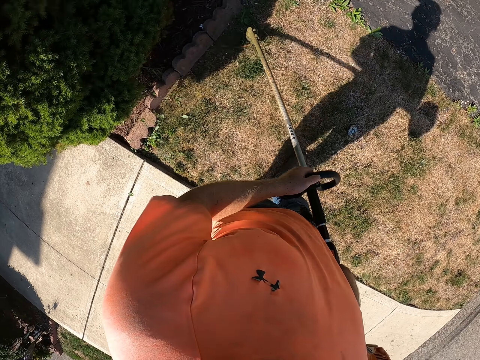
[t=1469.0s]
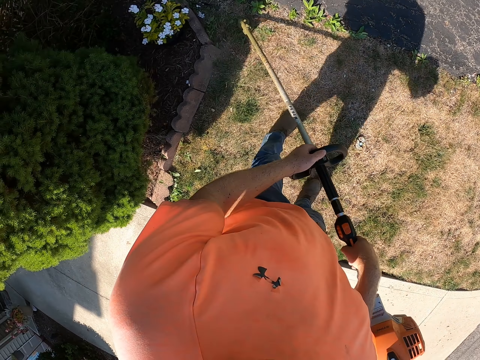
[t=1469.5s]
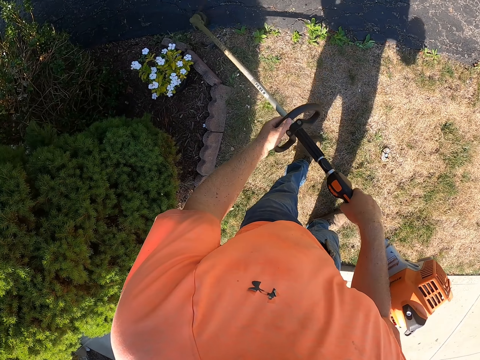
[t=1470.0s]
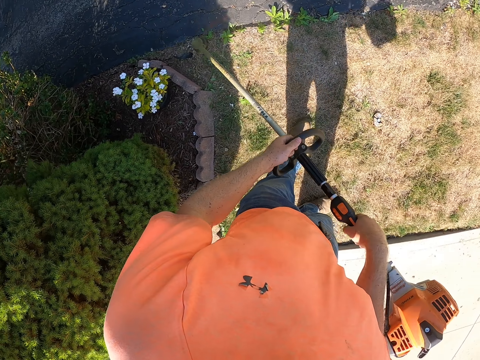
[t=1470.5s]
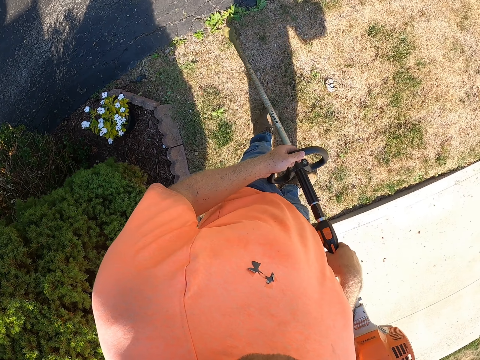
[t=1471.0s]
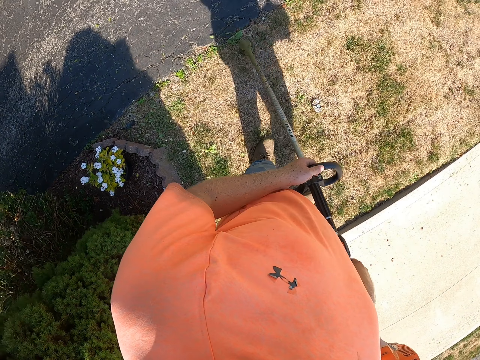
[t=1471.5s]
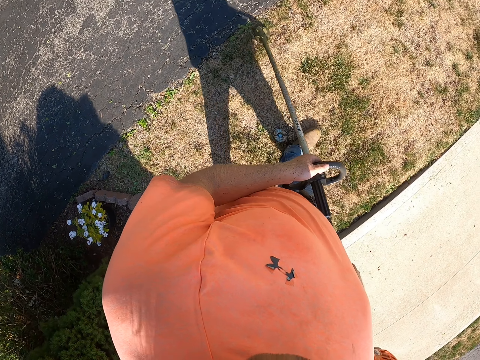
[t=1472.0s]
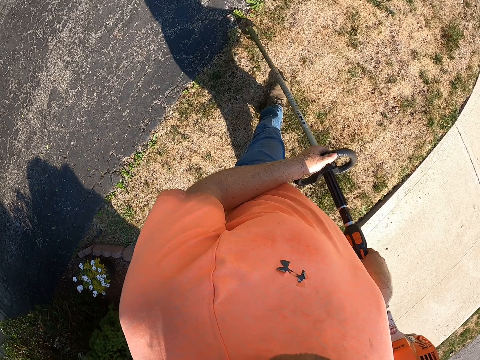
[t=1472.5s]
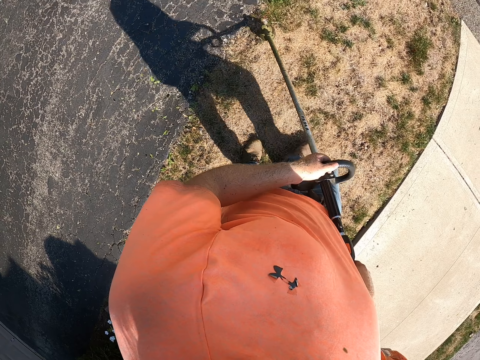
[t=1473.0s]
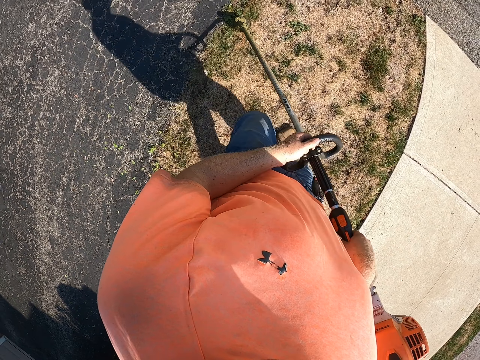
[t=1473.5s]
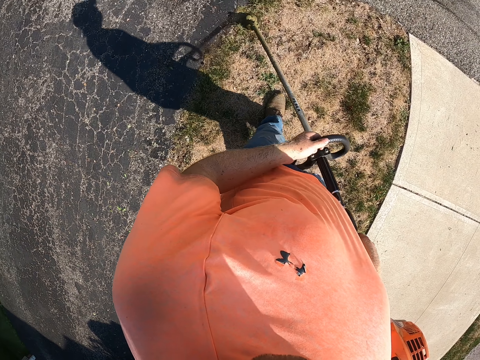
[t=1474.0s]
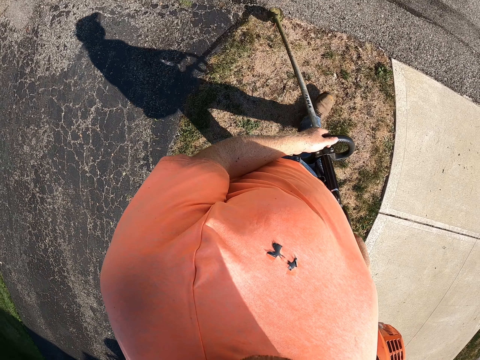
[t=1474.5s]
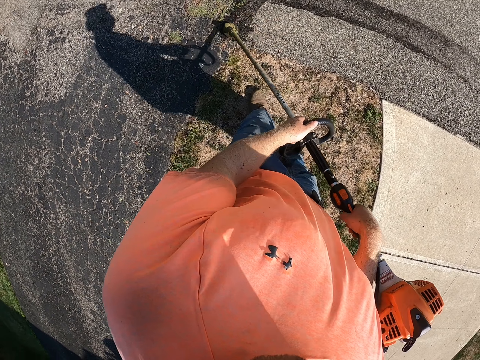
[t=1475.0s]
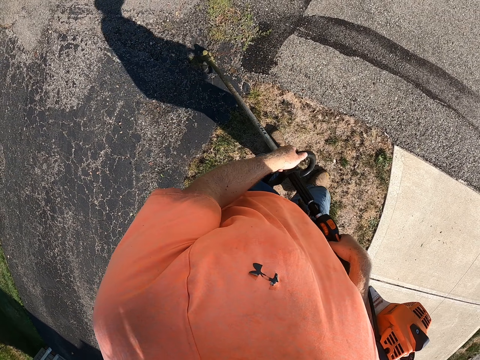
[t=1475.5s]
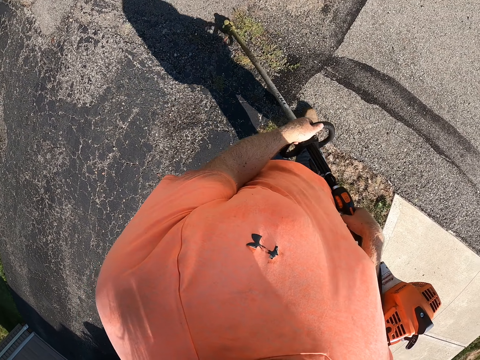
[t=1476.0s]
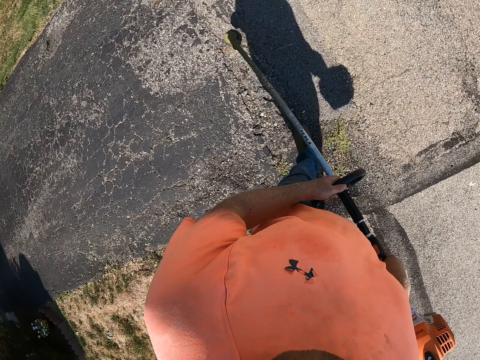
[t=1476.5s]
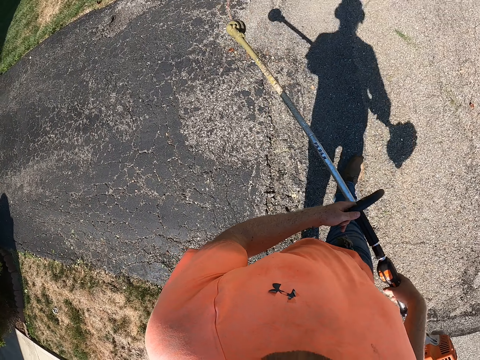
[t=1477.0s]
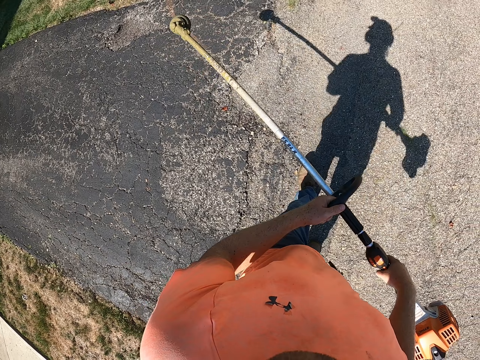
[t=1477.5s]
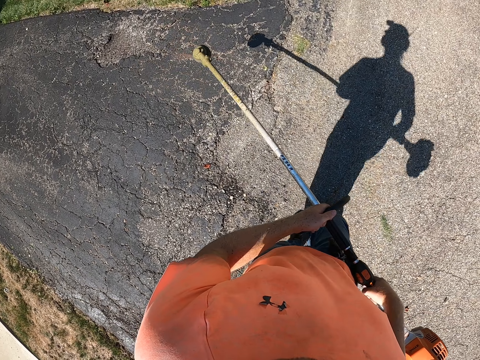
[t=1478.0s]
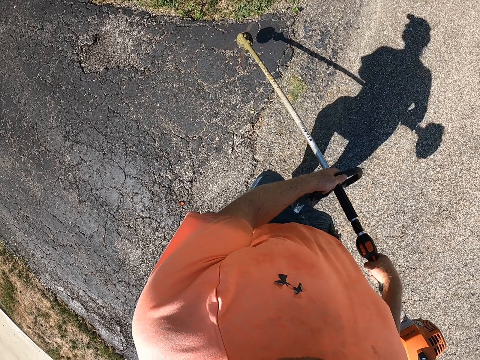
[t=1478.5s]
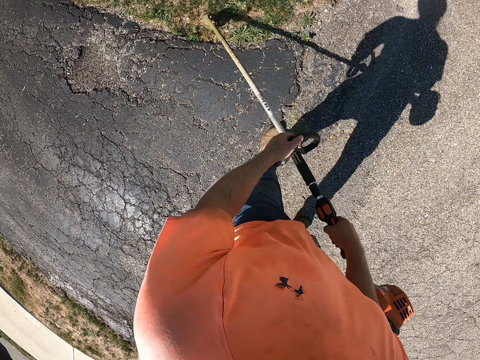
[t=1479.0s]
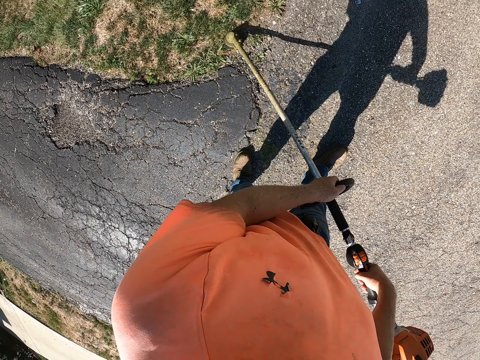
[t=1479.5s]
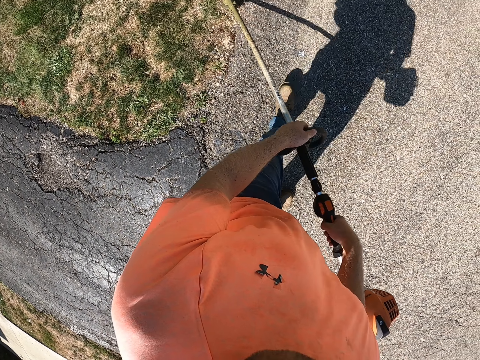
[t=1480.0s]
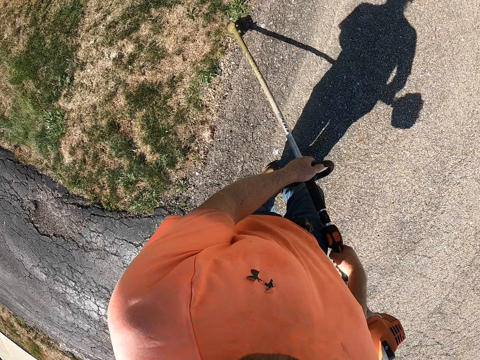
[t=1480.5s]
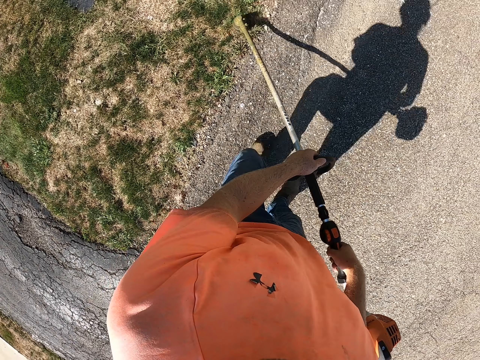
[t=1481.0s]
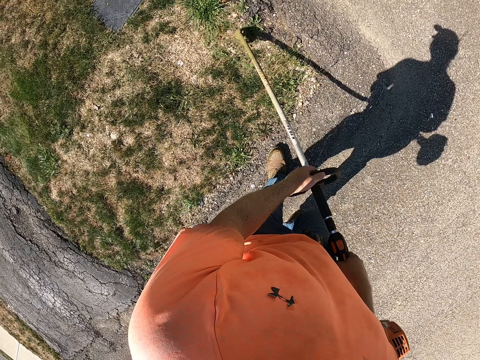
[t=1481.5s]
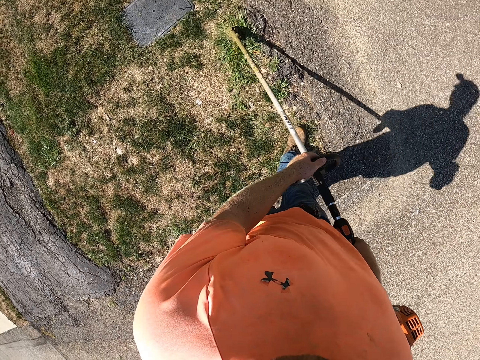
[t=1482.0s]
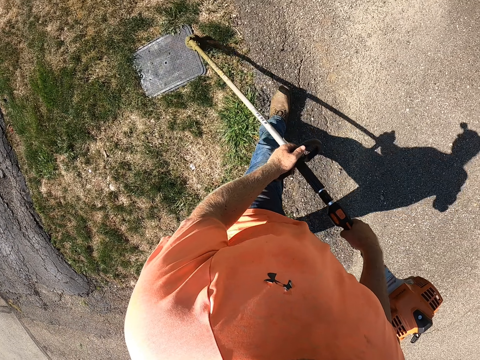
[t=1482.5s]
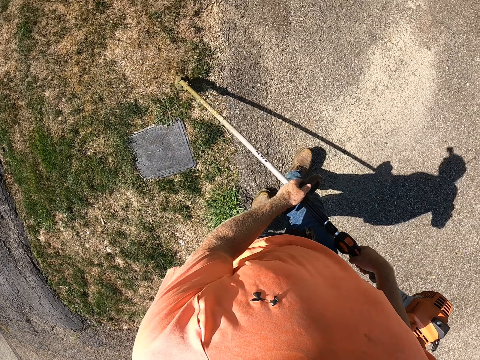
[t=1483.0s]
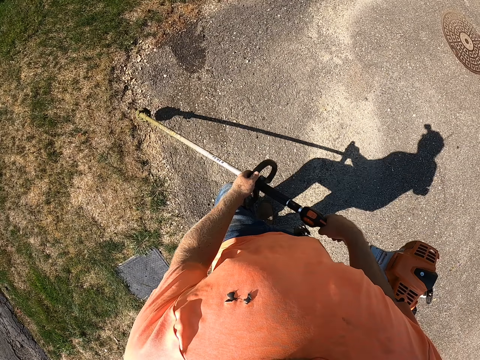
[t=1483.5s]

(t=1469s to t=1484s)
The camera wearer walks in the compound. He trims grasses on the lawn with the grass trimmer in his hands.

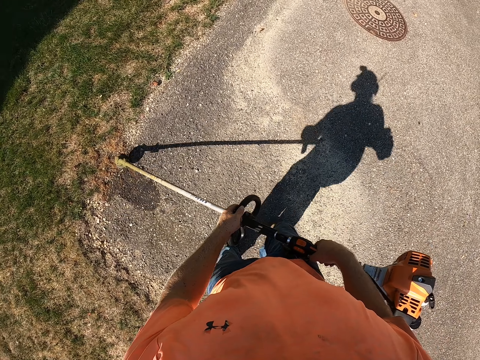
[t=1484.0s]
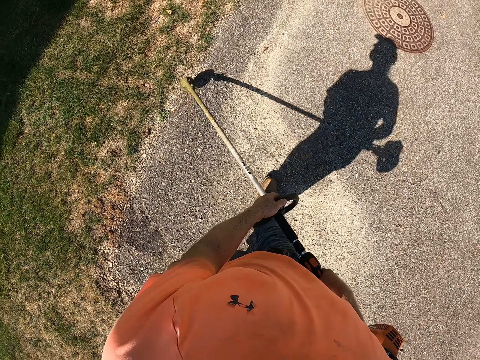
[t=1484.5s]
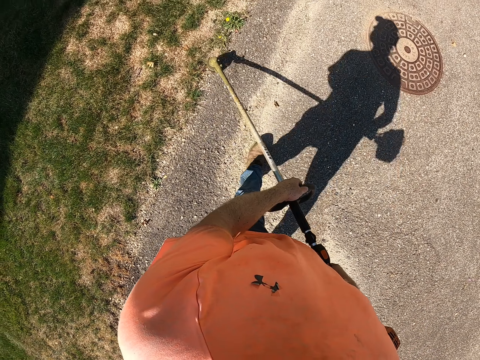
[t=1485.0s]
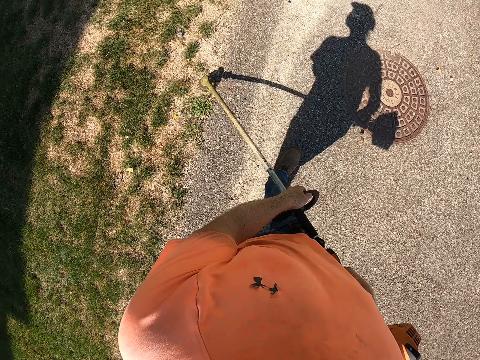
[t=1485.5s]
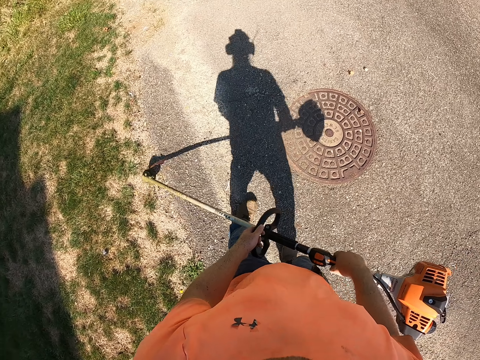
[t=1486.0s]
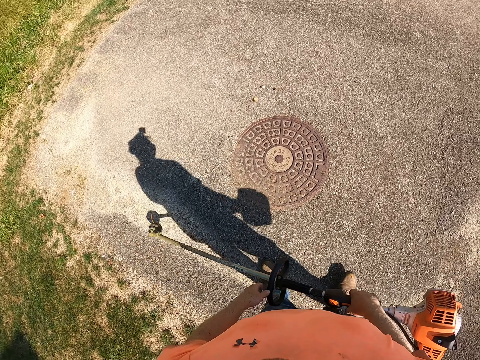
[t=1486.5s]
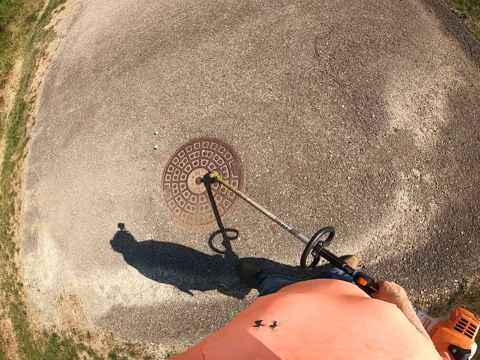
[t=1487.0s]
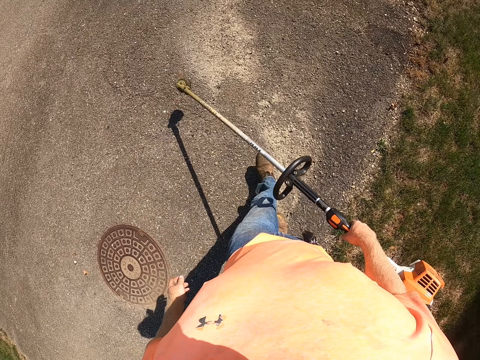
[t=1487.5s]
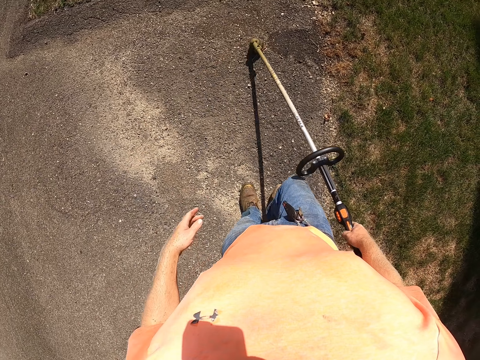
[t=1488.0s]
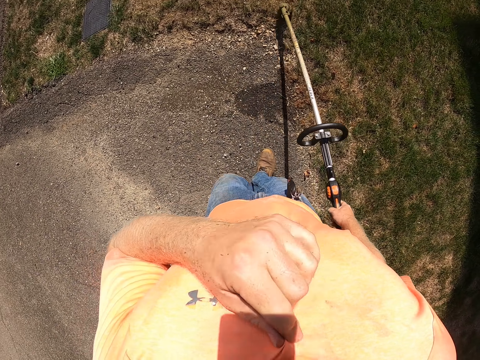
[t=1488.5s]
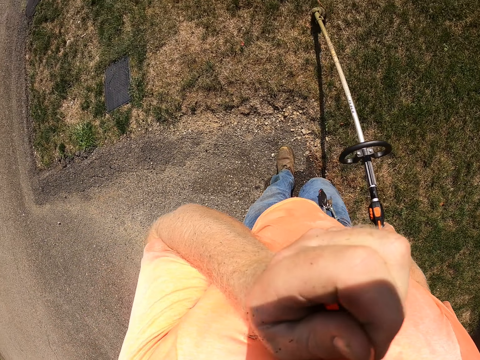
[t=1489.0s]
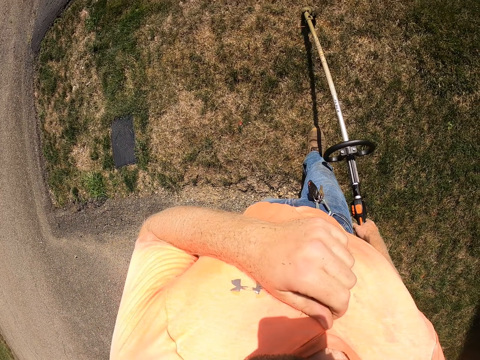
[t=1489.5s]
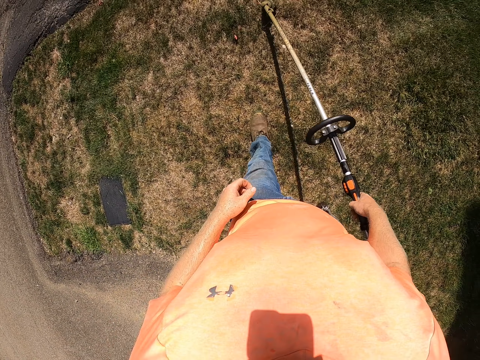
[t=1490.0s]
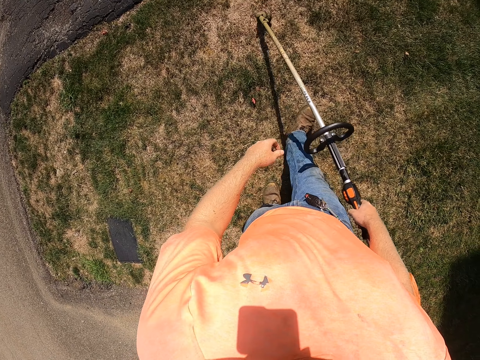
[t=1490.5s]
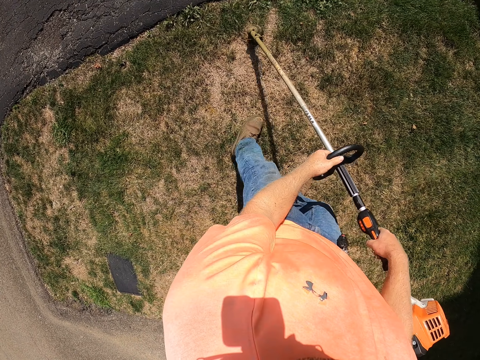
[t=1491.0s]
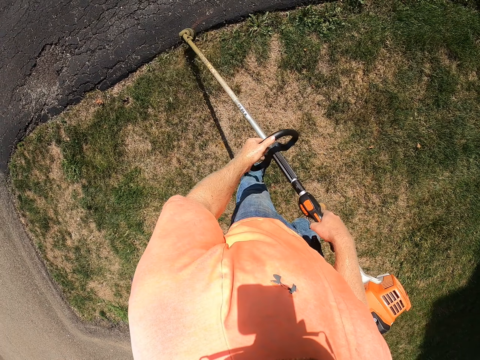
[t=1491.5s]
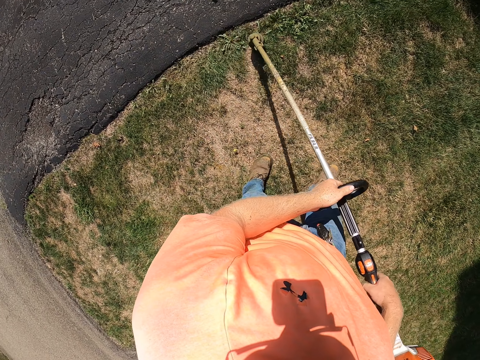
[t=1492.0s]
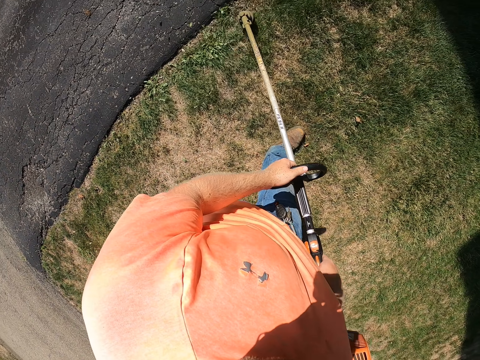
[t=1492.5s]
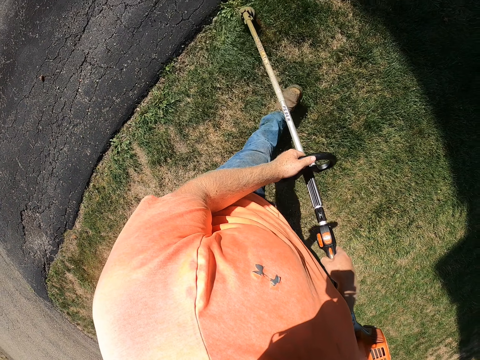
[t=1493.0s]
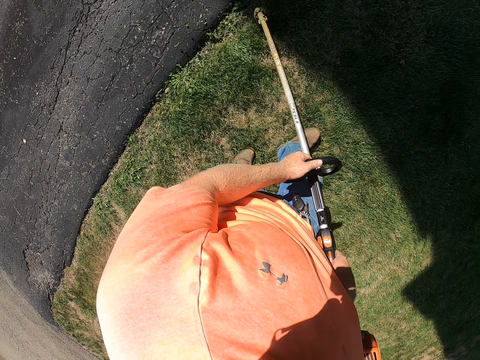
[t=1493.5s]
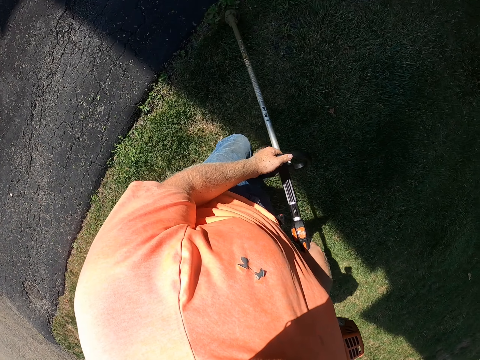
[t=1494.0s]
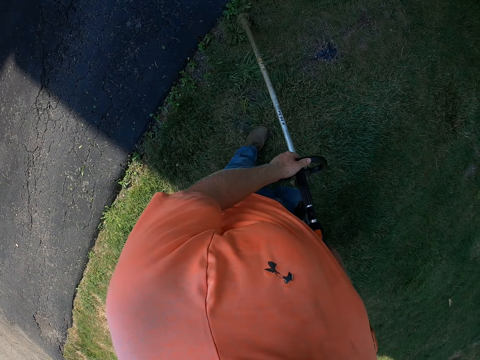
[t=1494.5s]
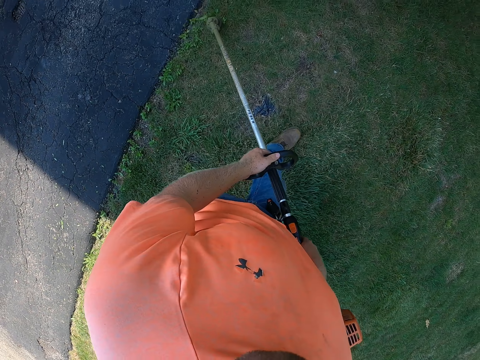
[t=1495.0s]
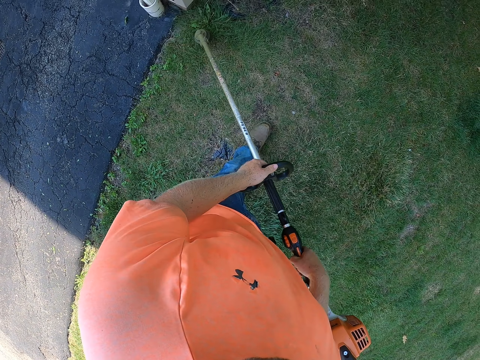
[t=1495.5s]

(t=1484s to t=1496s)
The camera wearer wipes his face with his shirt in his left hand. He scratches his face. He trims grasses on the lawn with the grass trimmer in his right hand. He trims grasses on the lawn with the grass trimmer in his hands.
